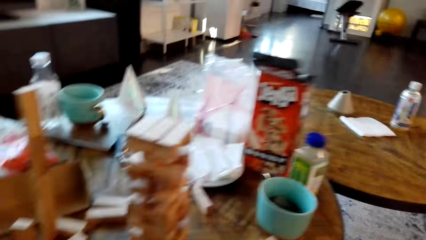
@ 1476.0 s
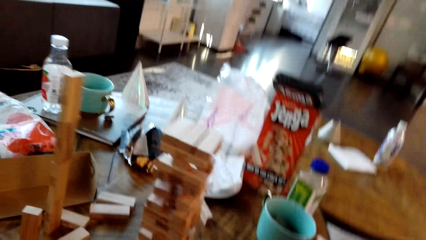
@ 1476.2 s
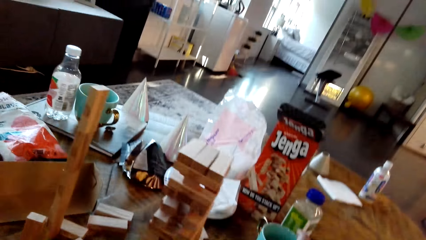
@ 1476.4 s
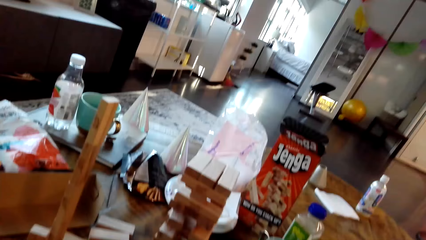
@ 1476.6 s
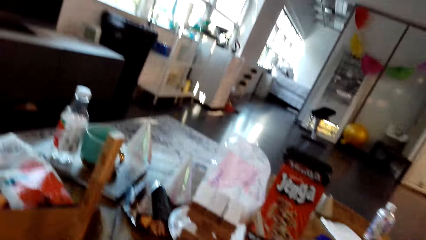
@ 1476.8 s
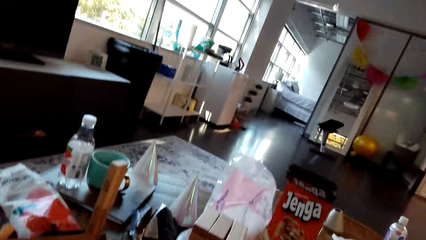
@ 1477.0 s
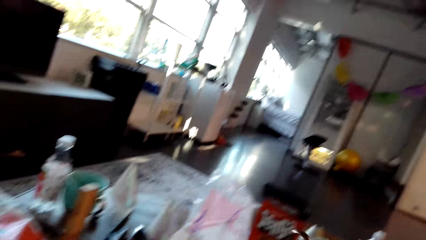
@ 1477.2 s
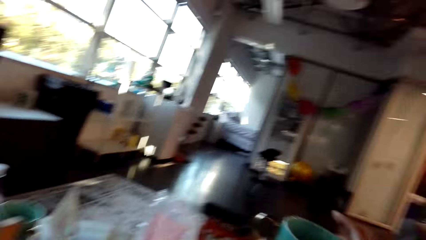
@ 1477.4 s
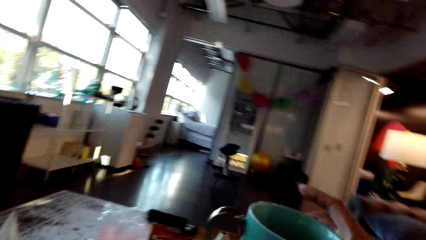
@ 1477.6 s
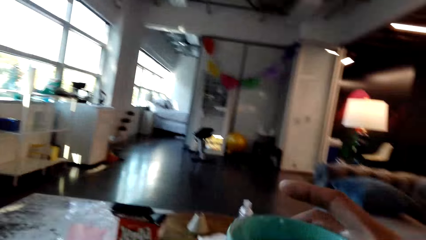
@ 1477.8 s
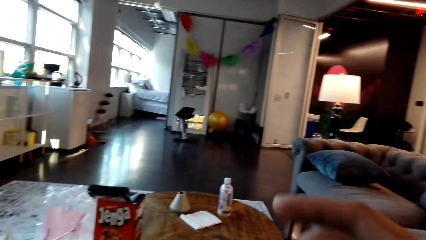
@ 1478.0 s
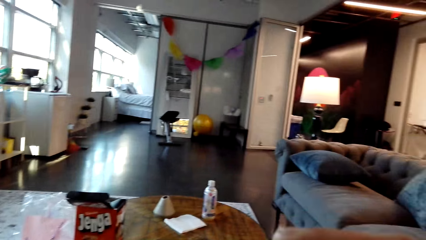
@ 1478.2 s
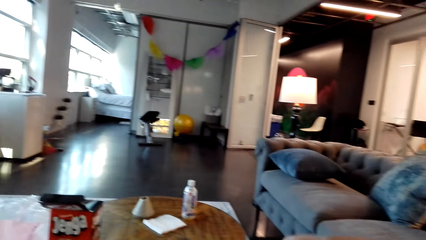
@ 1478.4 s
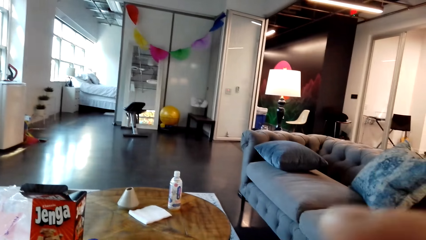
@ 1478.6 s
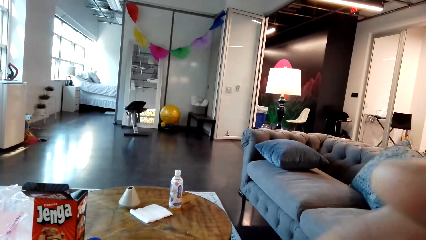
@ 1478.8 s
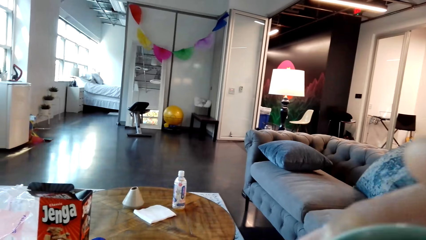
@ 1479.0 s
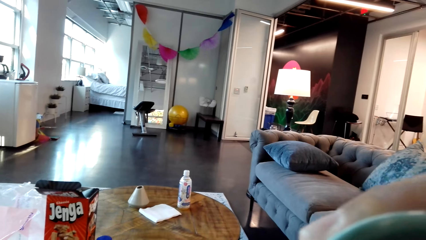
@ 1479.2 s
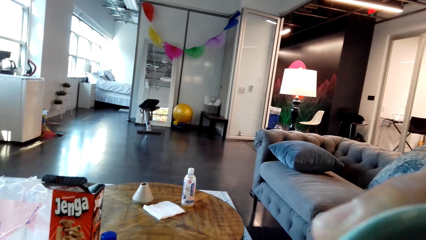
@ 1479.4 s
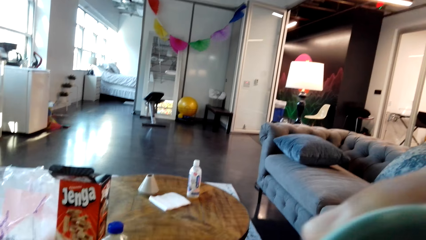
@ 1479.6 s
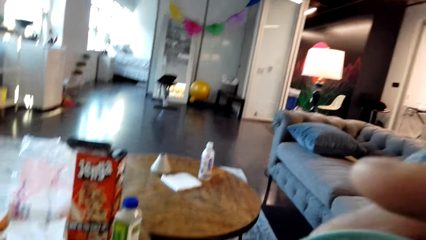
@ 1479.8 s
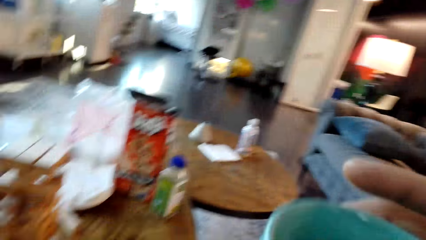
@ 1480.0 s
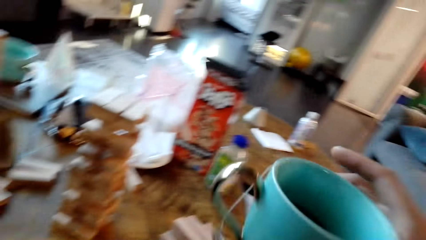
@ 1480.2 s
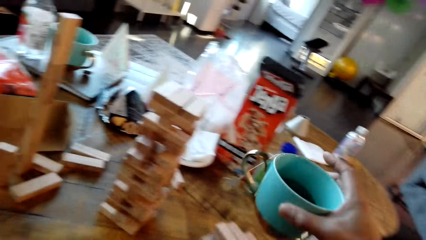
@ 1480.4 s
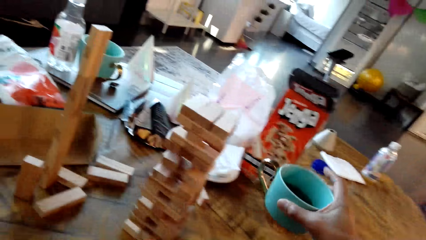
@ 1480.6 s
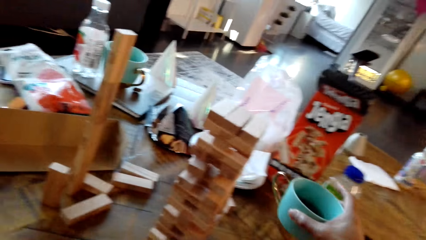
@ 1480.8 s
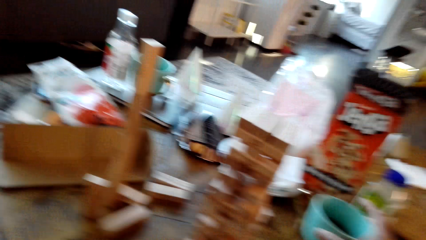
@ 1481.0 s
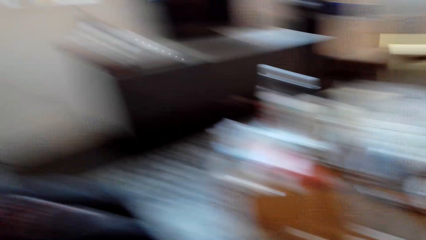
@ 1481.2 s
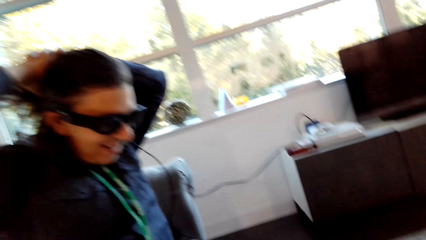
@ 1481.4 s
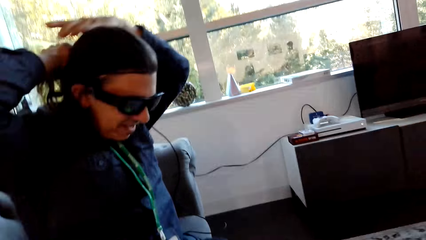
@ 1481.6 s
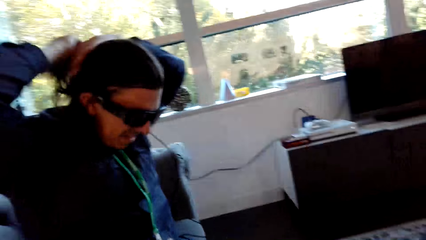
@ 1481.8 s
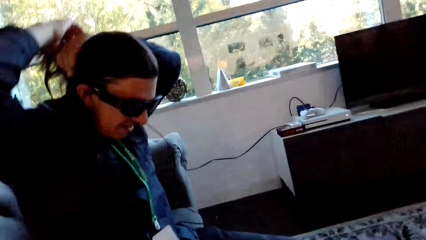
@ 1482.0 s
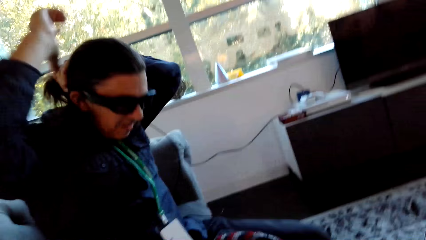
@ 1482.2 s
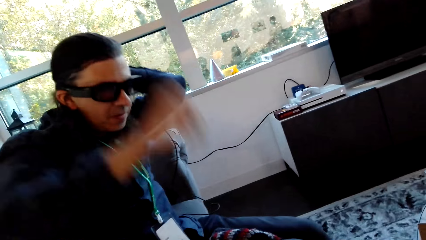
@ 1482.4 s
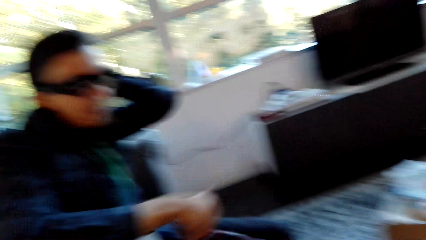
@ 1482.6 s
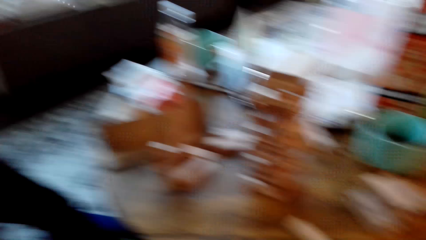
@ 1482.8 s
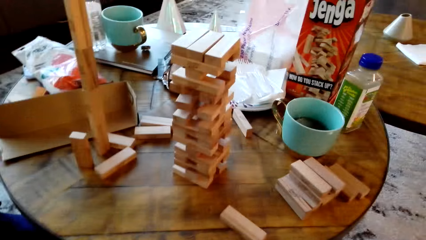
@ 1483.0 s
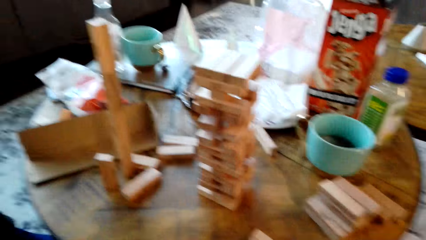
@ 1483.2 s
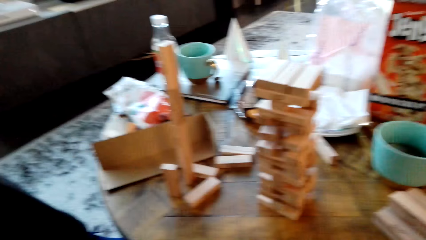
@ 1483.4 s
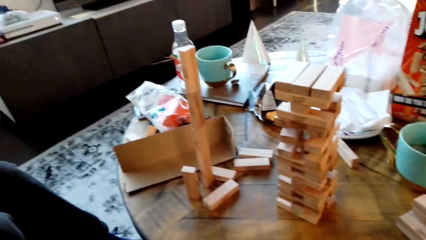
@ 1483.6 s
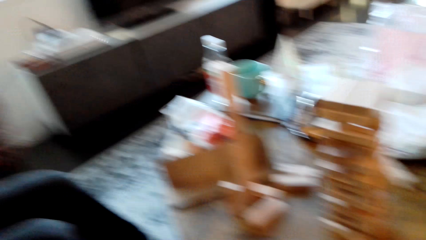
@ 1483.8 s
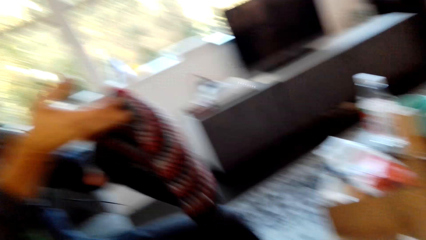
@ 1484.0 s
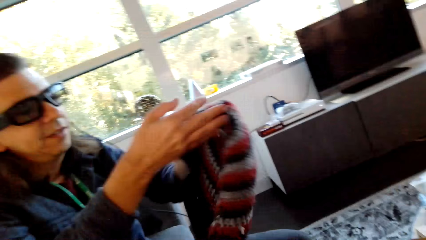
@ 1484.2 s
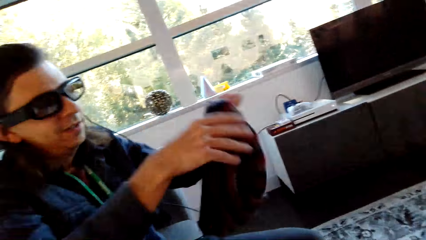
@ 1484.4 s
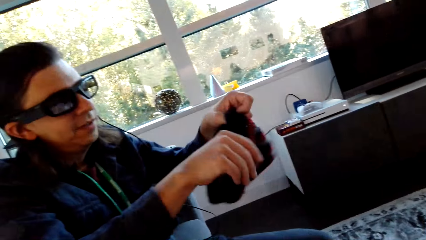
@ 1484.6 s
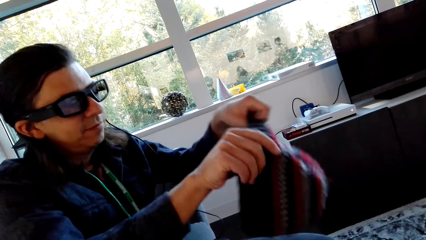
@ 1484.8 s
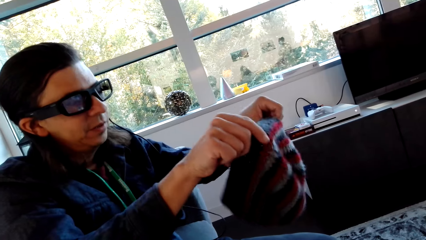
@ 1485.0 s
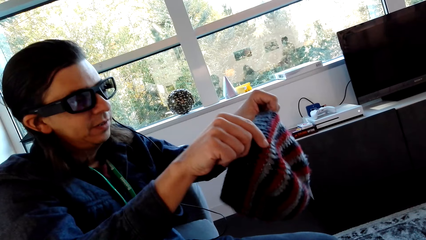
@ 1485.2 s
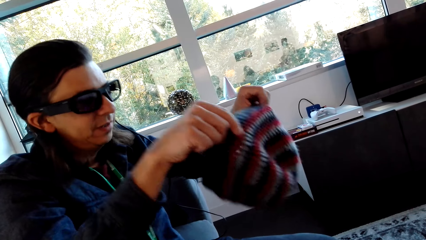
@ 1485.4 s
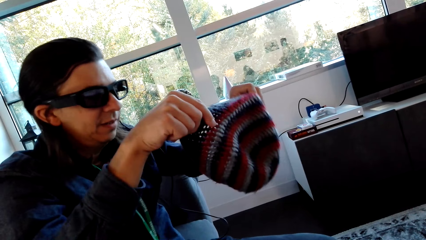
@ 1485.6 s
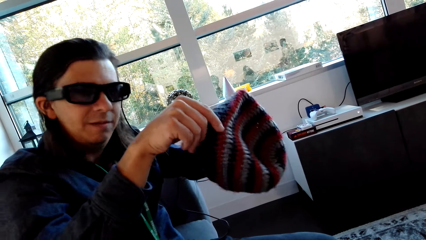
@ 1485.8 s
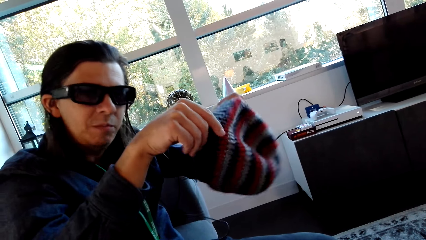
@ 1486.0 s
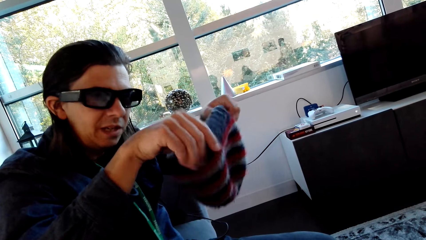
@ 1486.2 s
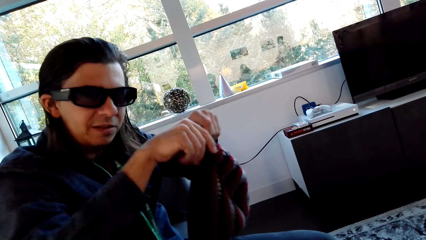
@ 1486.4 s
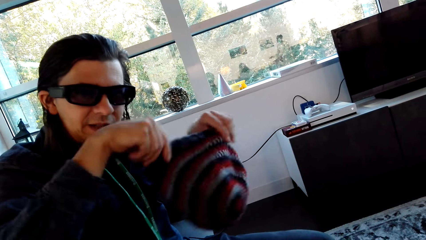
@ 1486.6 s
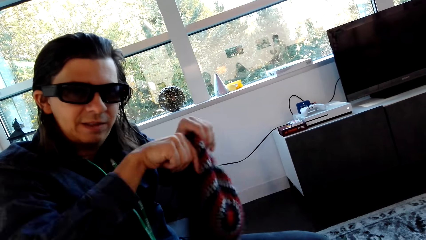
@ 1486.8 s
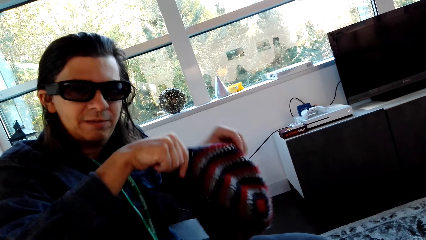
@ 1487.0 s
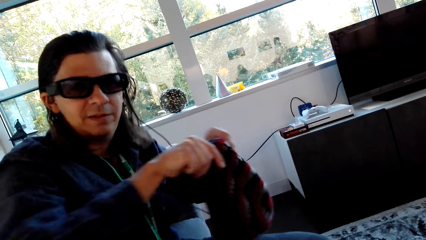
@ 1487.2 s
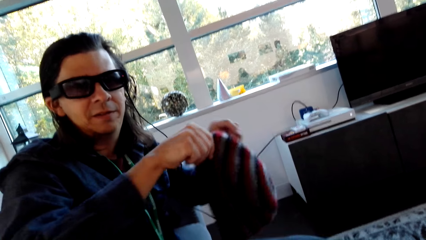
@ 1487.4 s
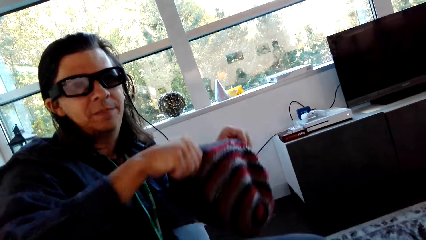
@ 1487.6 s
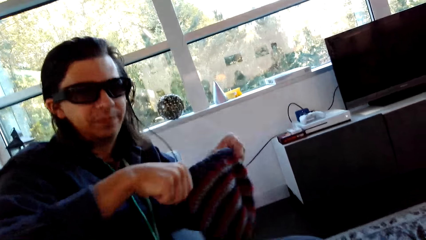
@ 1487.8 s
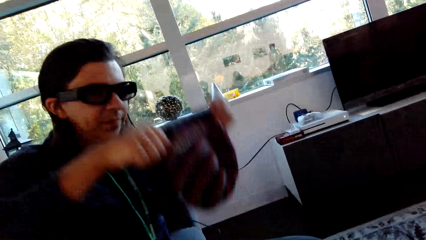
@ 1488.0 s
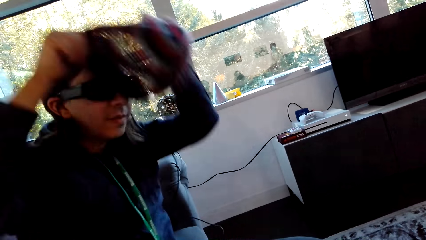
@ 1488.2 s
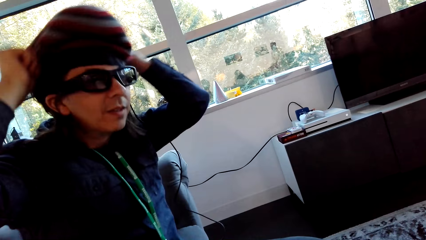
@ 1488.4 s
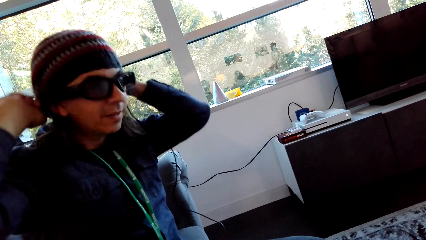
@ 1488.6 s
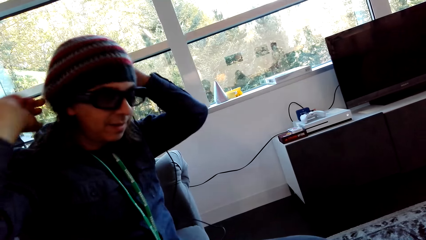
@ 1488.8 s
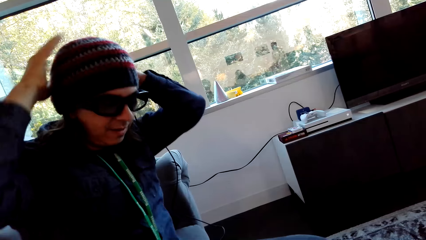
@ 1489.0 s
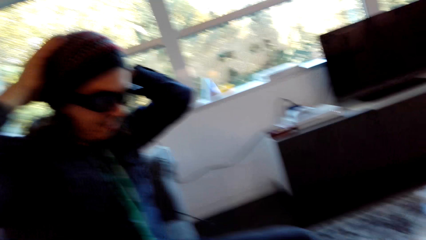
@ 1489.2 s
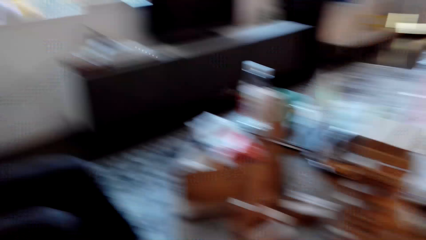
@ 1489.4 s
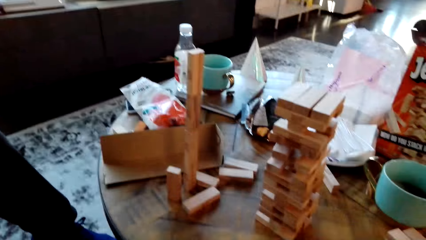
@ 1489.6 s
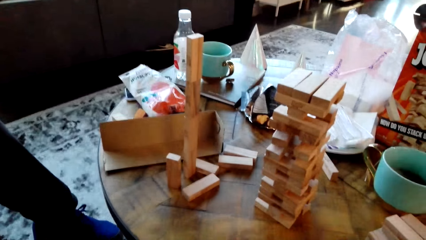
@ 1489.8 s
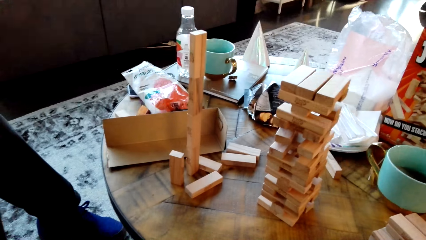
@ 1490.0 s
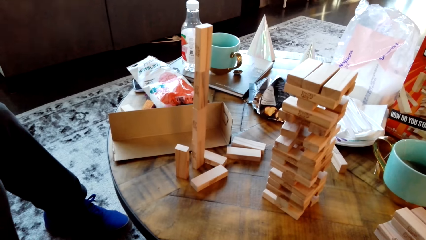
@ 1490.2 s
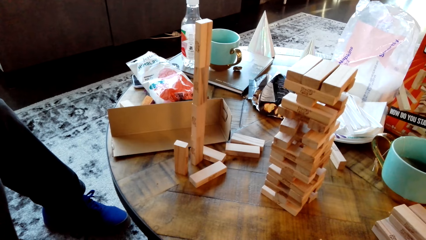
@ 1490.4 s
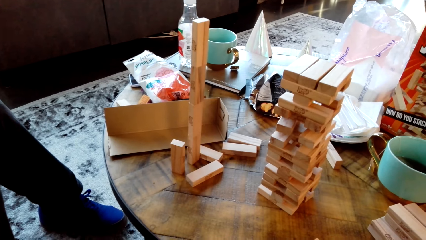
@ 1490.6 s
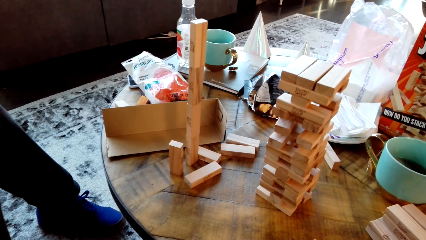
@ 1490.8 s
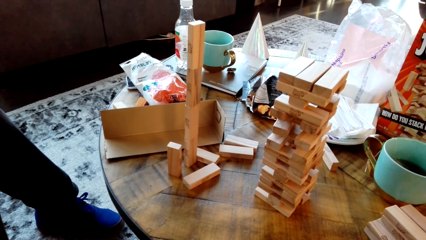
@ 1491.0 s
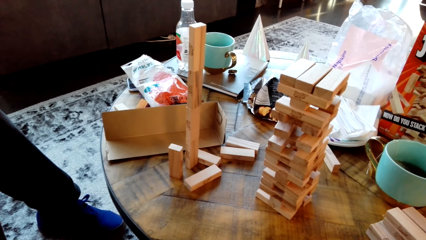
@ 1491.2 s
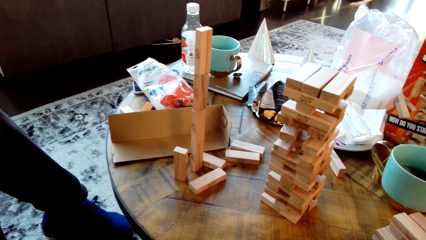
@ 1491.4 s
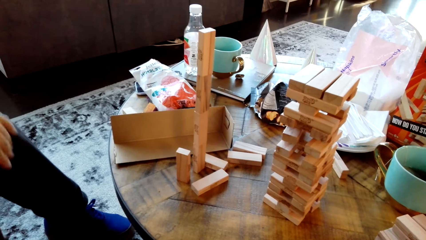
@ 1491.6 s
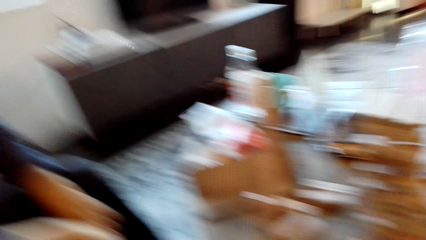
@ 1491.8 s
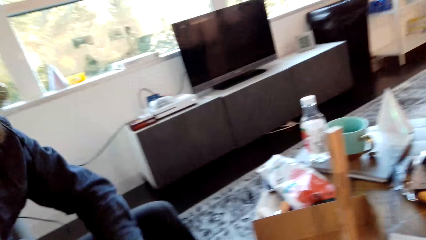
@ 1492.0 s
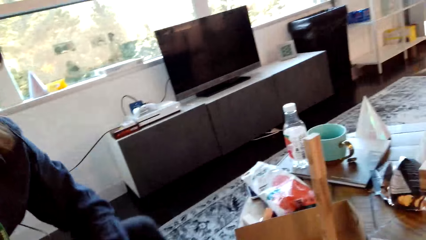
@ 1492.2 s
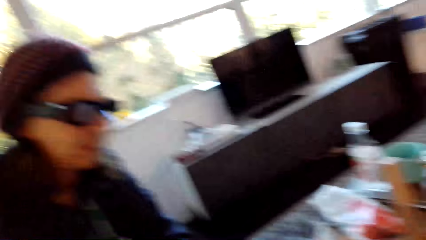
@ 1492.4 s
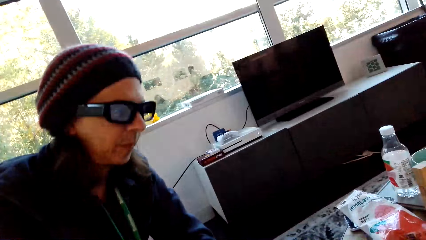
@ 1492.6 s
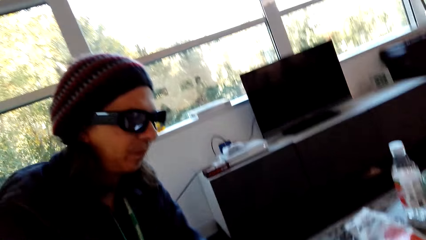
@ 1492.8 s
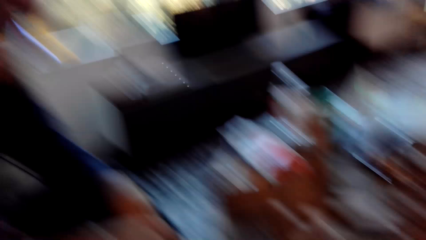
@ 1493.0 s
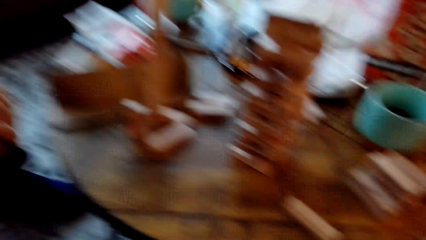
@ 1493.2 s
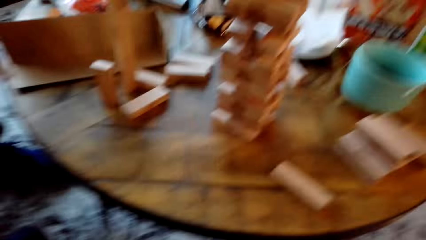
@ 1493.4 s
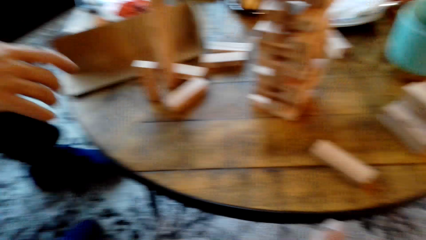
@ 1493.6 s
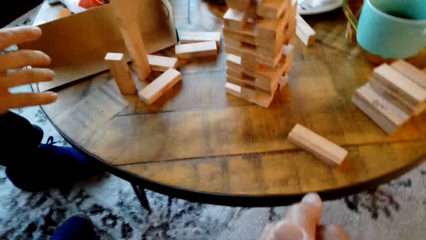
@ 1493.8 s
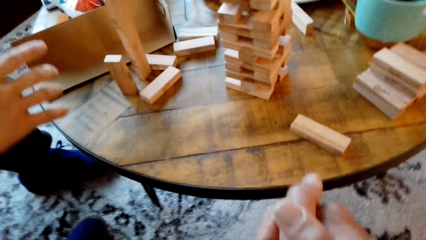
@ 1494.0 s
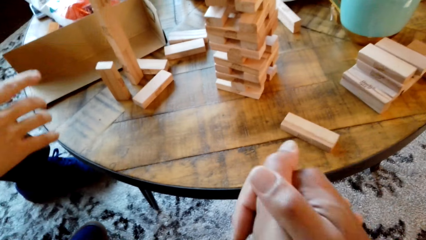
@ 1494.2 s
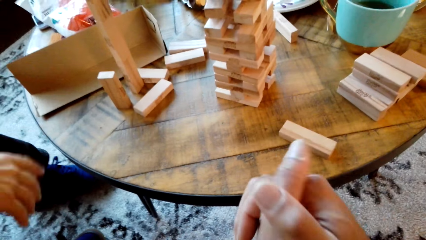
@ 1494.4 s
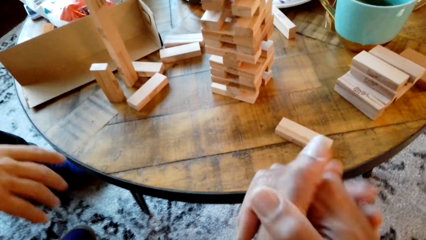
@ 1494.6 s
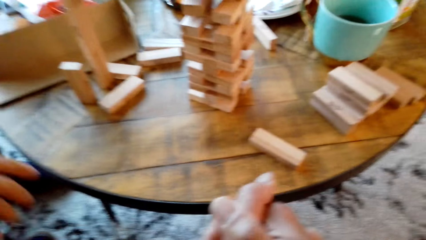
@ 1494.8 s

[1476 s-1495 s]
The camera wearer drinks a cup of coffee. They put the cup on the table. A man touches hair. The camera wearer dialogues with the man. The man holds a Mervin and puts on the Mervin cap.
